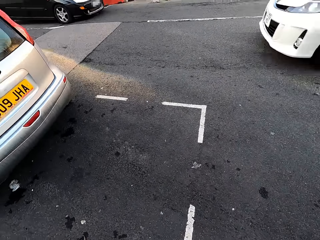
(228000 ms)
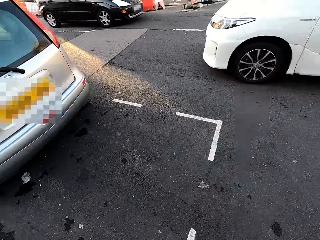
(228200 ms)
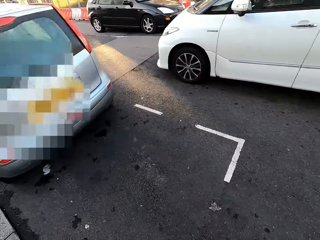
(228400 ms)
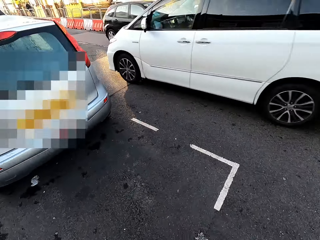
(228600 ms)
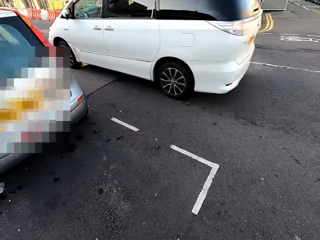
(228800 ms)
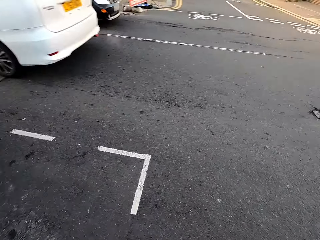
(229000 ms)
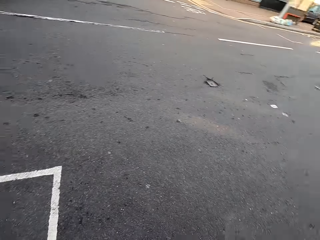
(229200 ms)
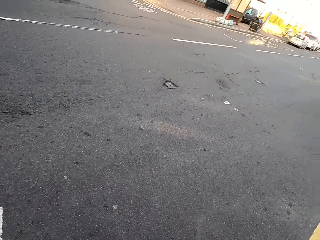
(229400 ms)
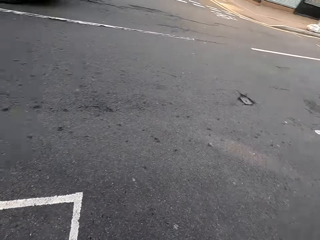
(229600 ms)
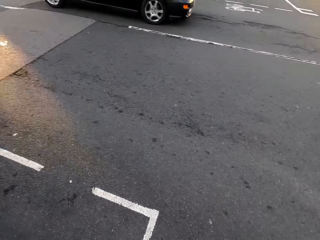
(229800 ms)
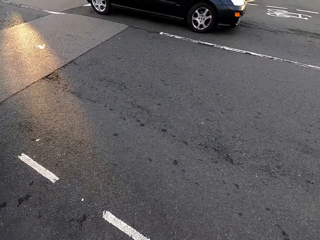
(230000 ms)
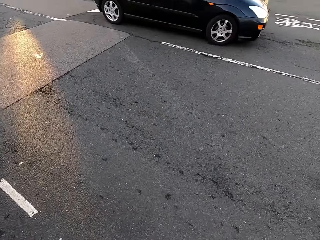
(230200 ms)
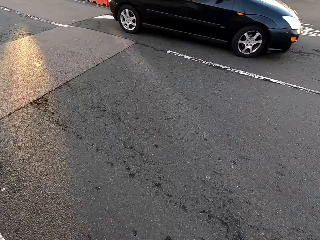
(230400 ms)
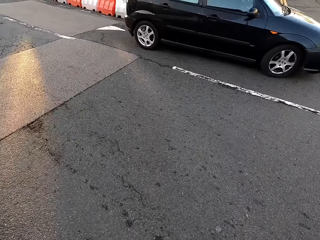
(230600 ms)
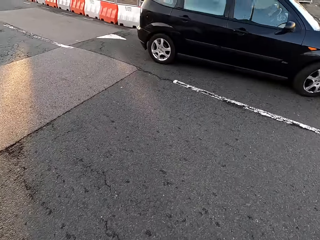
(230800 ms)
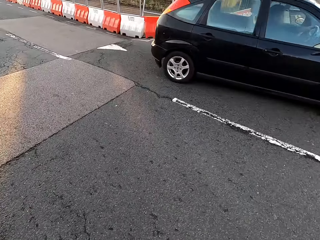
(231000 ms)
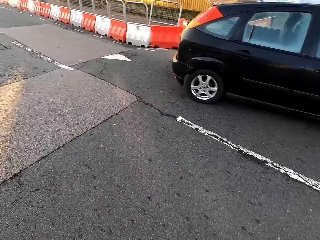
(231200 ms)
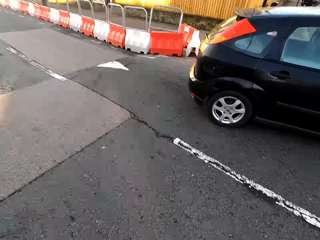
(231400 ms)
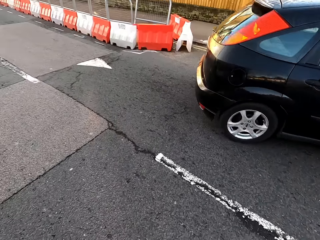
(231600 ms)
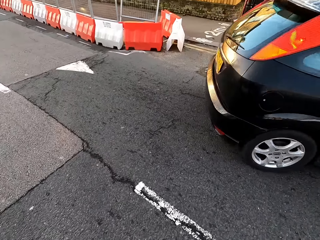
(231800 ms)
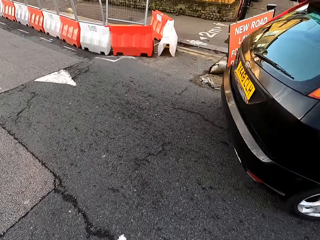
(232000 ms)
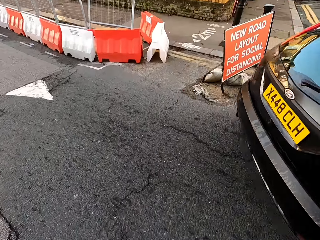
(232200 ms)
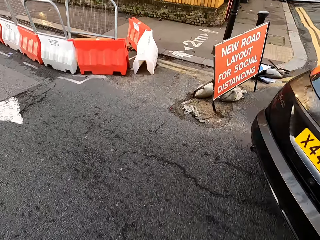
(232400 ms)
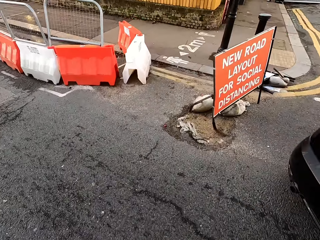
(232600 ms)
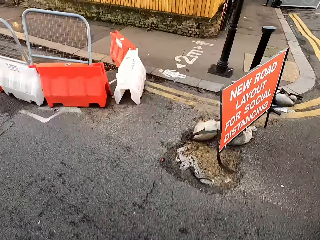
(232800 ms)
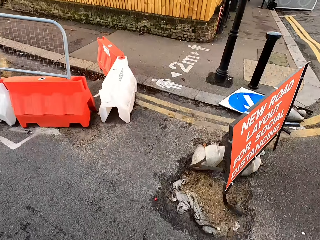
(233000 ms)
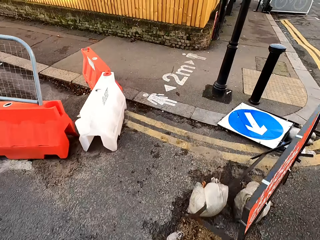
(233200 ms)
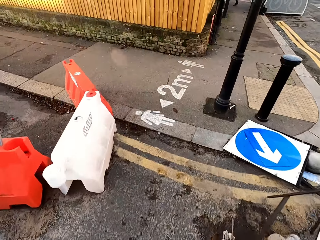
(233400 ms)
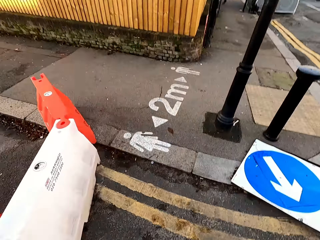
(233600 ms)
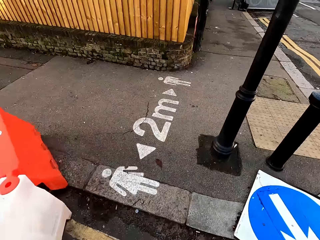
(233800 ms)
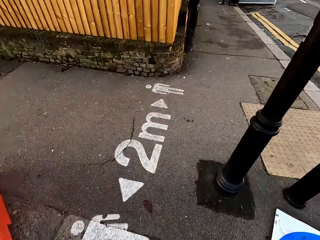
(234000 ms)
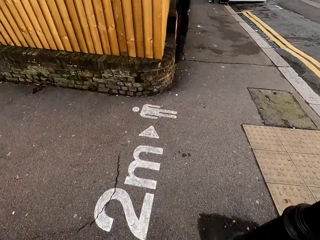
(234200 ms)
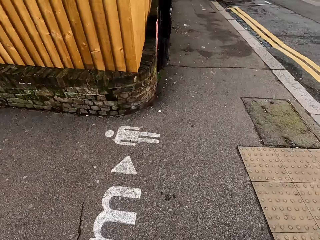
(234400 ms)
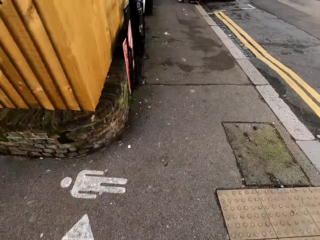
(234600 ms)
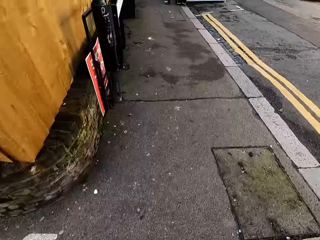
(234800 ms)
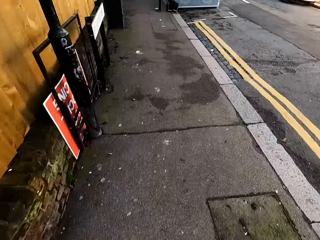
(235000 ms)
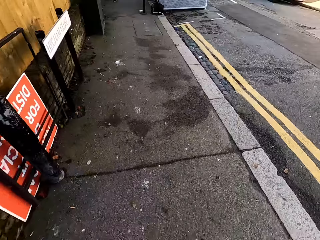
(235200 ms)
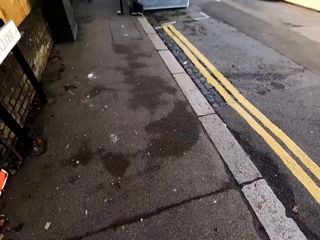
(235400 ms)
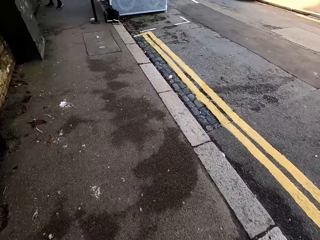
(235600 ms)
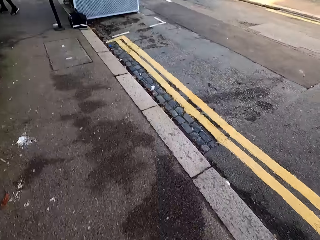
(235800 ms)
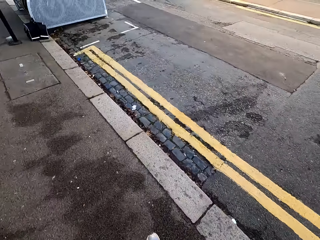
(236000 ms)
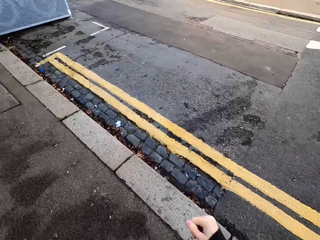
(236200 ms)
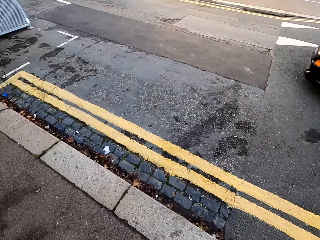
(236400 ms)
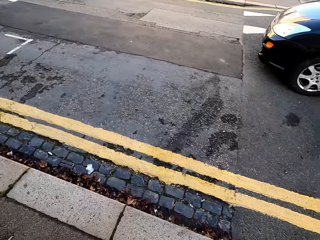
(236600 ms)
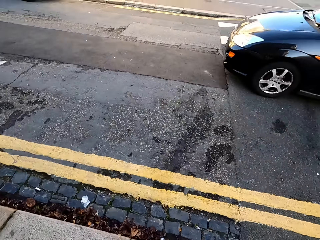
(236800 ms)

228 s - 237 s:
A white car drives past the camera wearer. A black car drives past the camera wearer.

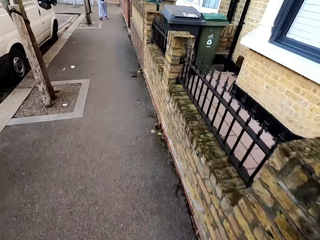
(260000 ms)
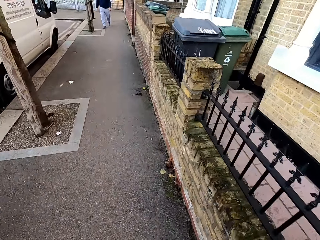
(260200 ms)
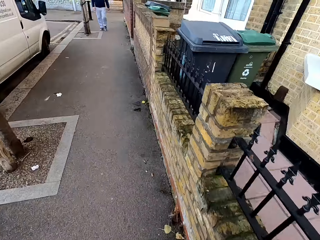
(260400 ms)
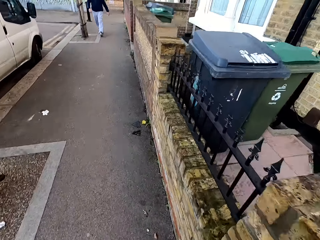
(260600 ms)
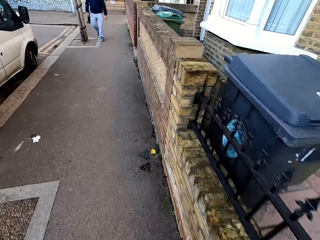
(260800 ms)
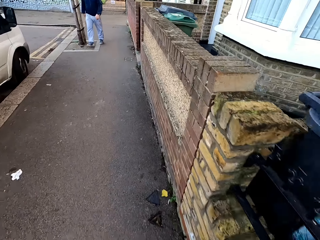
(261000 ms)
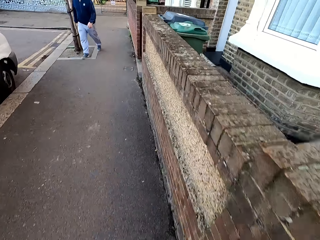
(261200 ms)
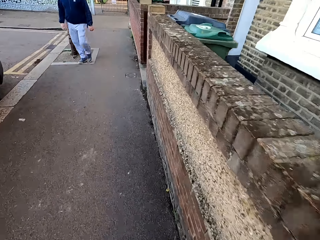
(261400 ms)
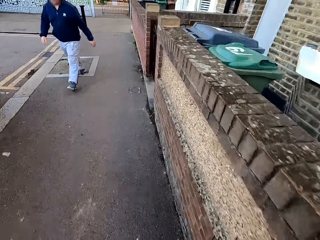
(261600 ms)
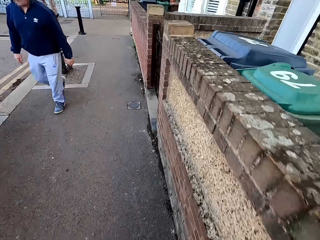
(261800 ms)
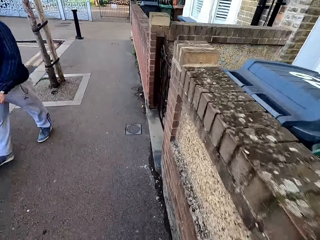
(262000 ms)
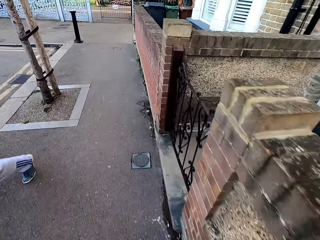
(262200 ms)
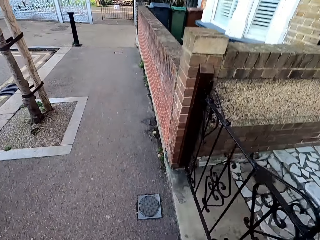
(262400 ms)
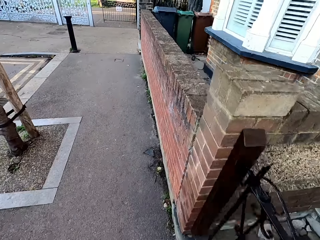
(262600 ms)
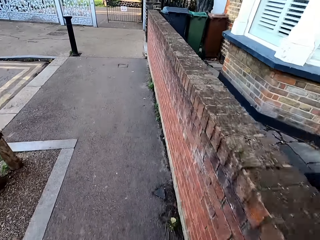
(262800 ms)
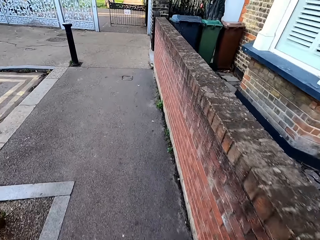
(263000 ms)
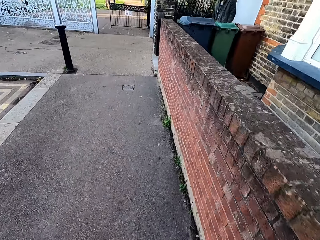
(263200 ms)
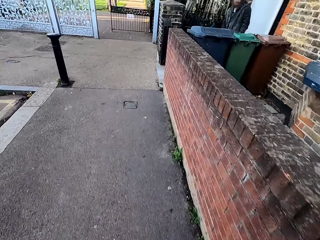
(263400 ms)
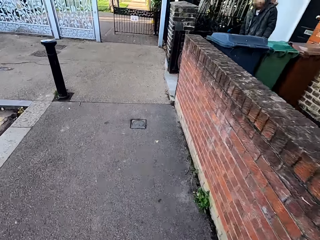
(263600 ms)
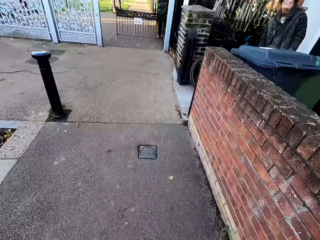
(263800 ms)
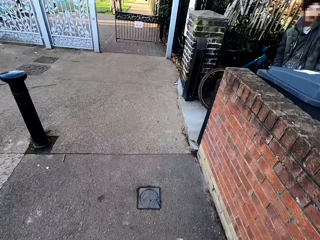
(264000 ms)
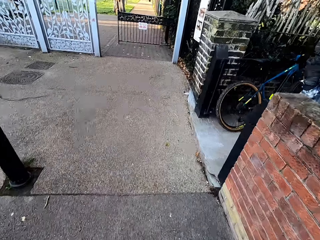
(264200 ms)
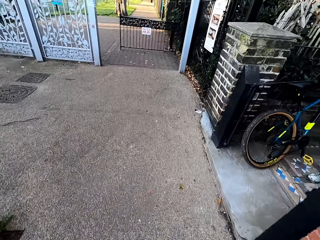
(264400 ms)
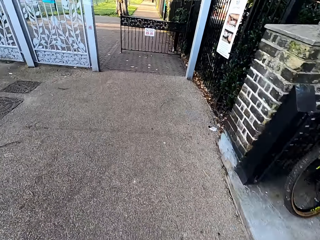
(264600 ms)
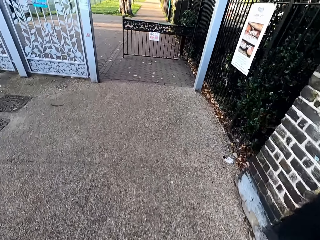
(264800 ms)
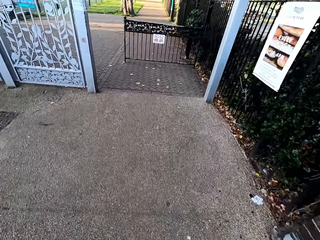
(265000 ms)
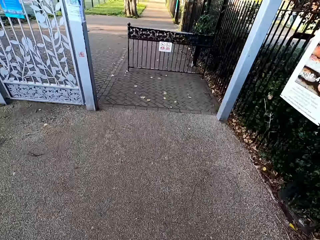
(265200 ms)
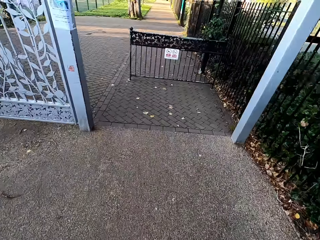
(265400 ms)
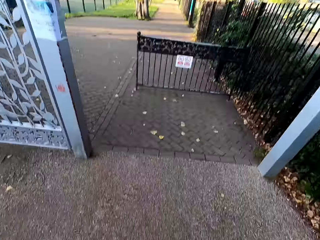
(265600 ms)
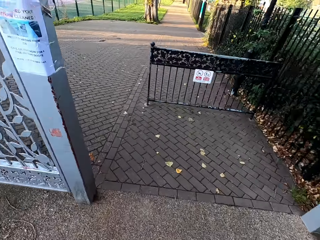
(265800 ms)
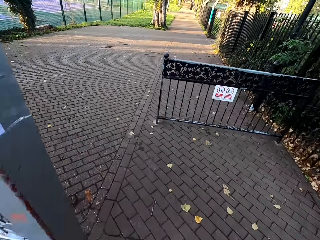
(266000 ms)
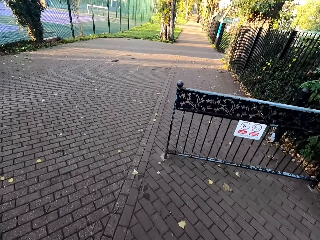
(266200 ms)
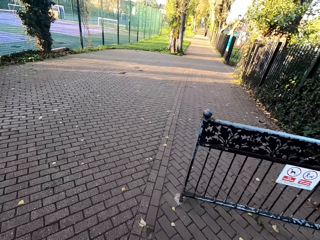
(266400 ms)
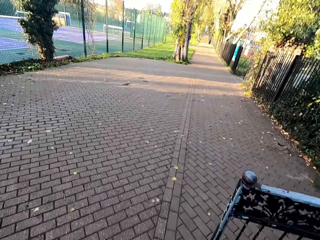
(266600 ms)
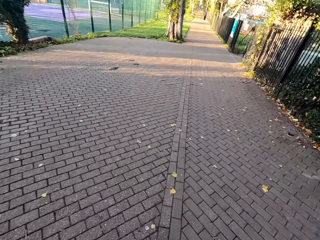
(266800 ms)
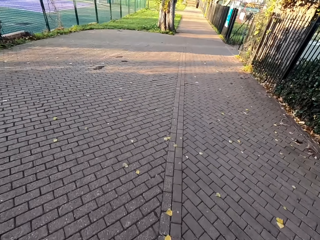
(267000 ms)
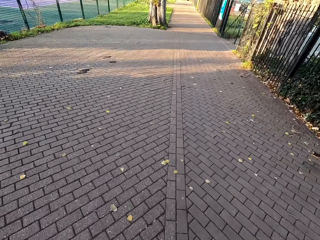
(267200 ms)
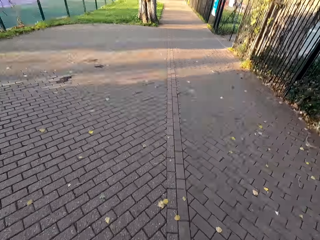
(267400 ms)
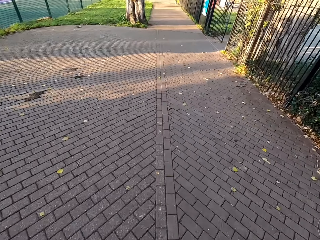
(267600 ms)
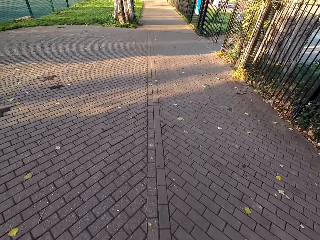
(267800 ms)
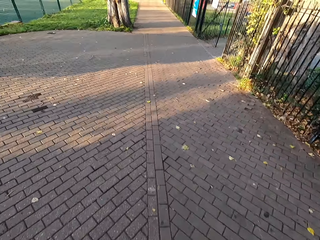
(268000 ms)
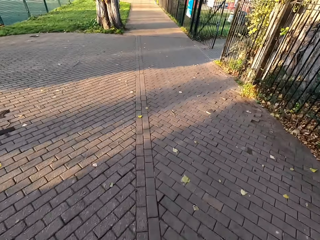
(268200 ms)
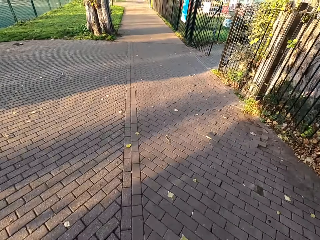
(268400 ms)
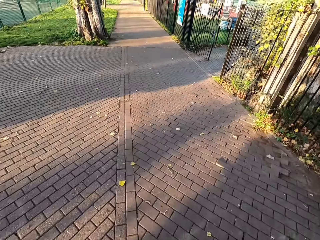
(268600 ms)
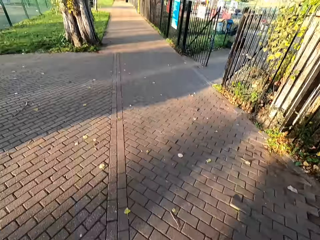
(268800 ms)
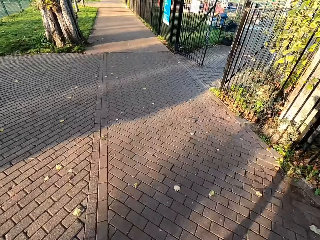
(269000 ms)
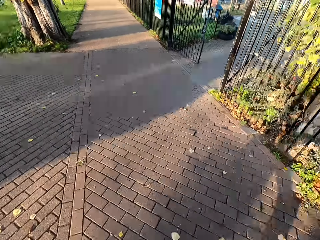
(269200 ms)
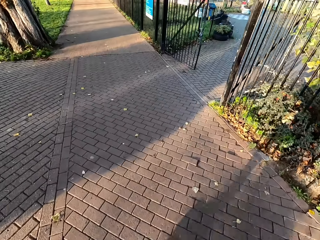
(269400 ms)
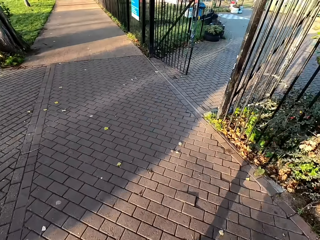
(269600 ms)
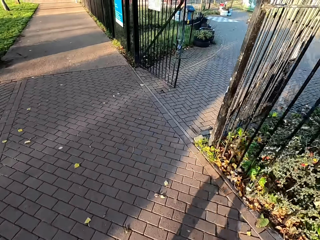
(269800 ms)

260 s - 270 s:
The camera wearer jogs past a man. They jog past another man.

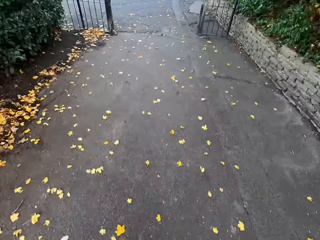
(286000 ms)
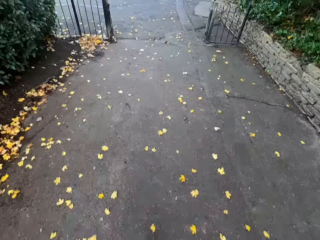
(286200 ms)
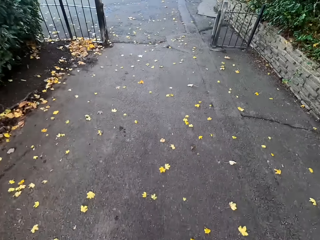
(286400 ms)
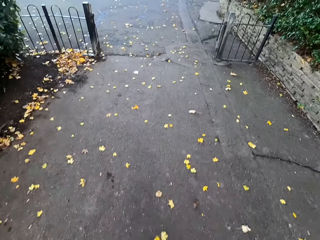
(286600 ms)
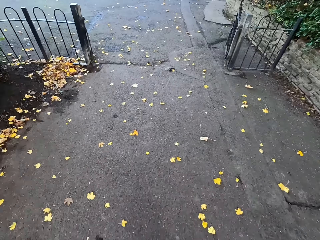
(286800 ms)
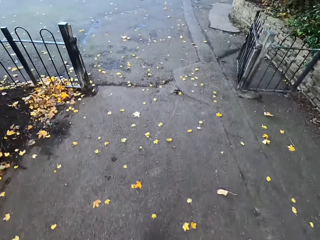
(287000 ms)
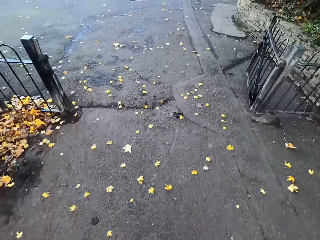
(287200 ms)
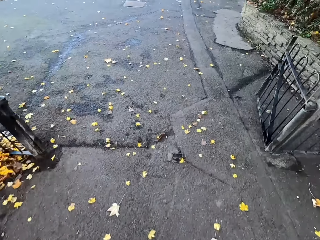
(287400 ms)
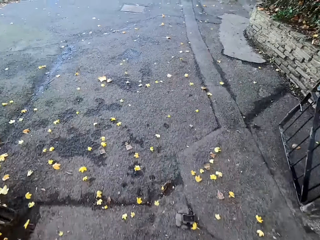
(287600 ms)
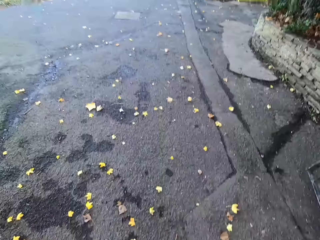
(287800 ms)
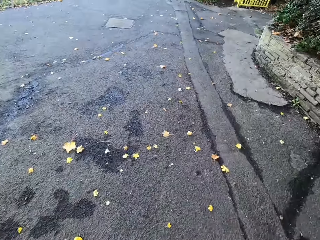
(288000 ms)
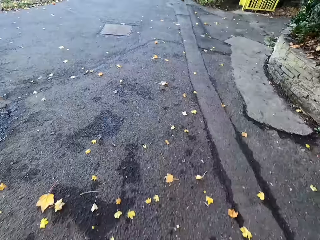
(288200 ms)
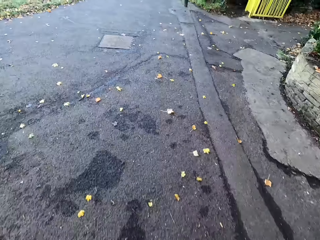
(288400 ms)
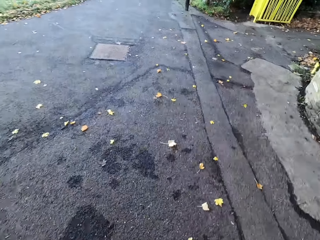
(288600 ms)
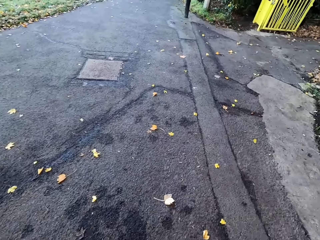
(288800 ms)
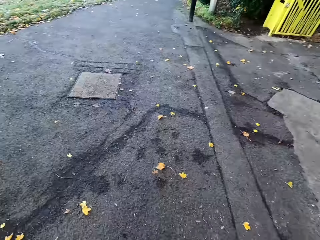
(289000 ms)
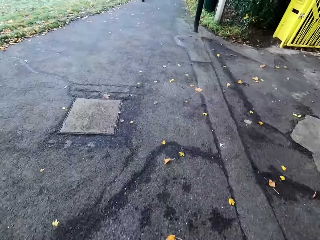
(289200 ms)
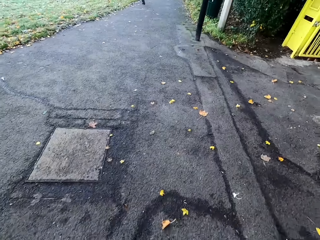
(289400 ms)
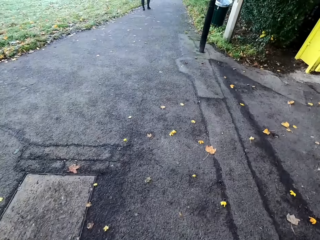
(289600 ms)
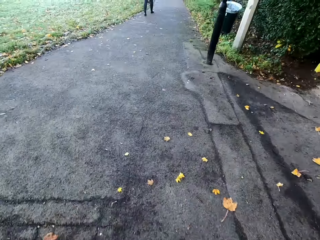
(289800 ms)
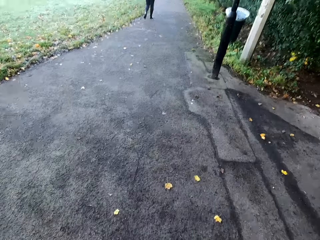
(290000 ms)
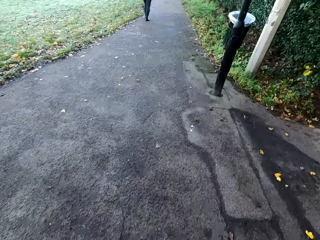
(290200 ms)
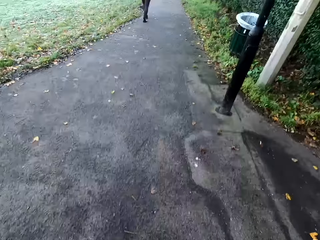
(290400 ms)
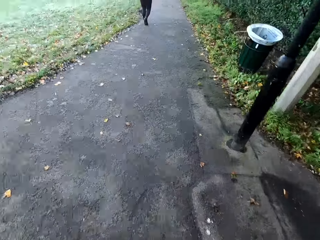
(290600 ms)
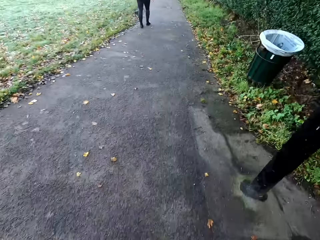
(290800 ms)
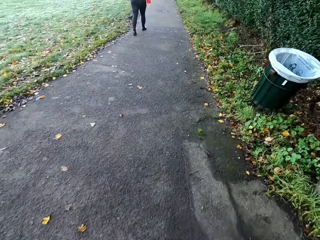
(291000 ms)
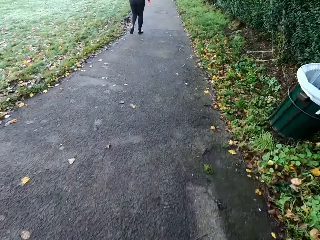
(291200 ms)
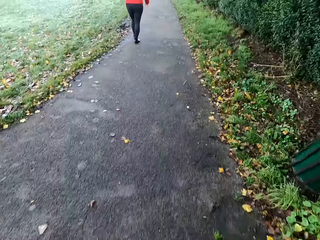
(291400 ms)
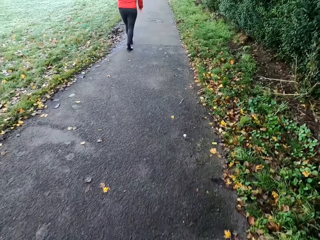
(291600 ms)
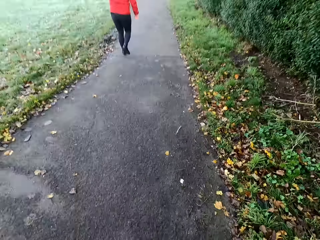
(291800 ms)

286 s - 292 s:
The camera wearer jogs along a park.
